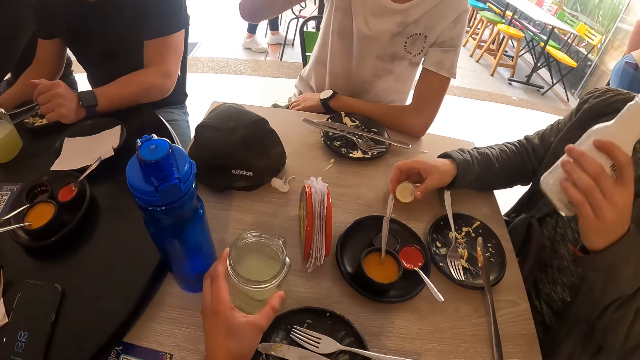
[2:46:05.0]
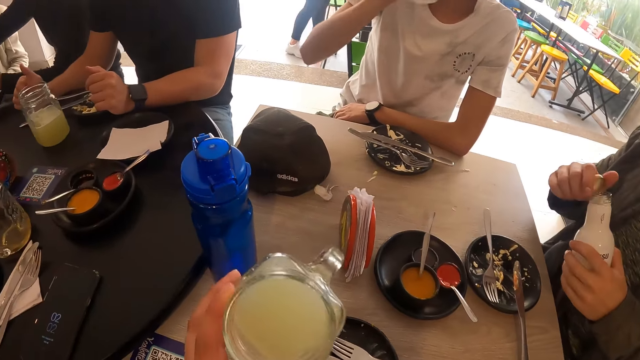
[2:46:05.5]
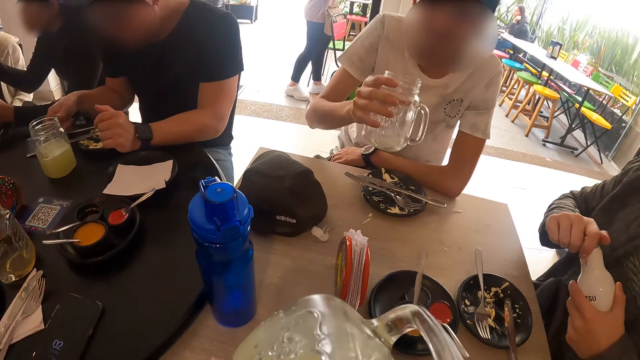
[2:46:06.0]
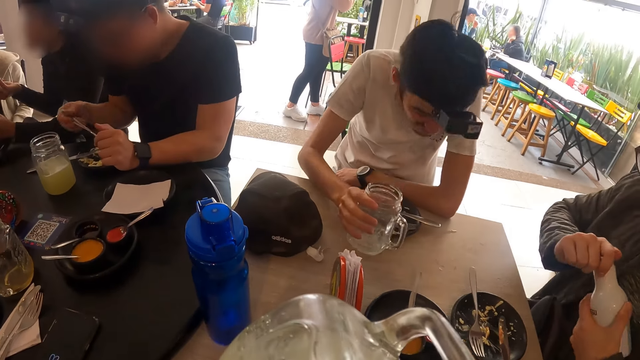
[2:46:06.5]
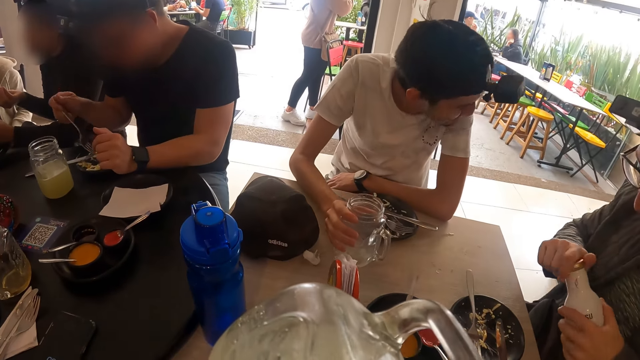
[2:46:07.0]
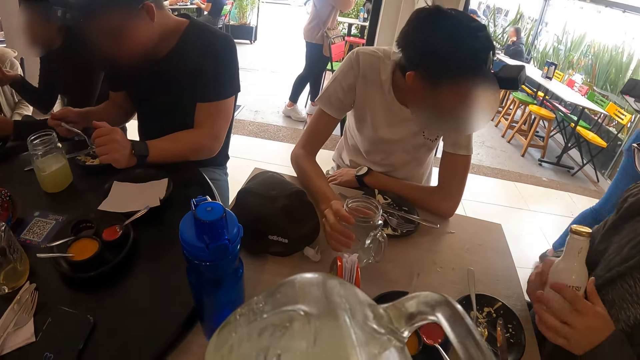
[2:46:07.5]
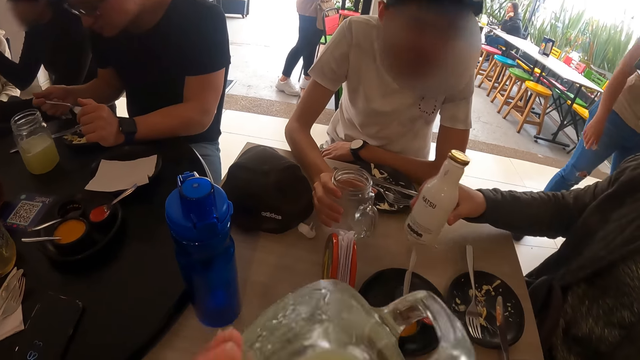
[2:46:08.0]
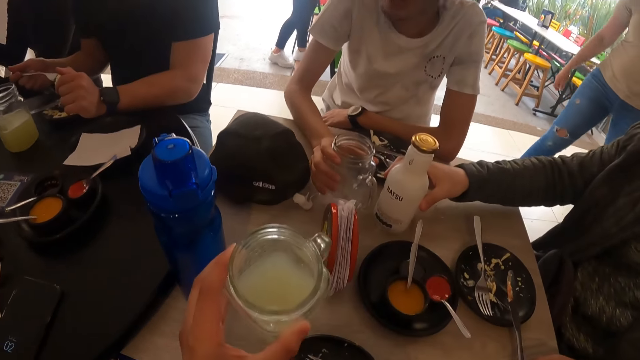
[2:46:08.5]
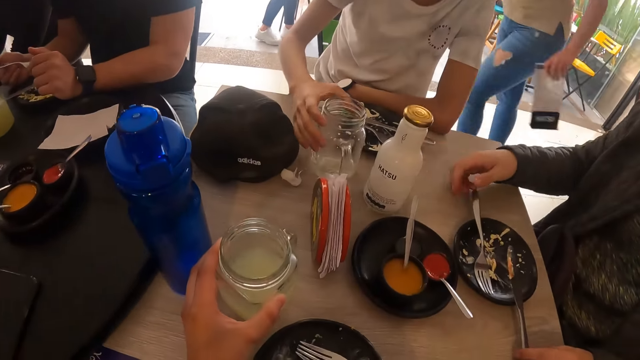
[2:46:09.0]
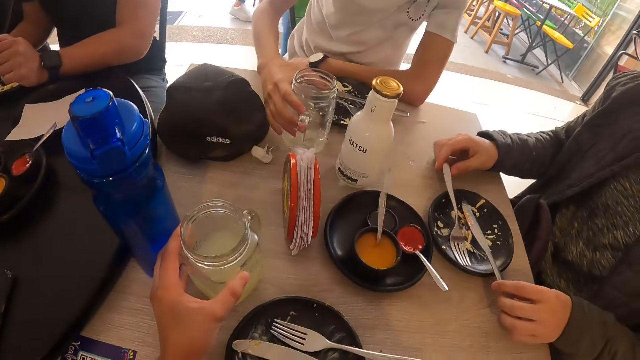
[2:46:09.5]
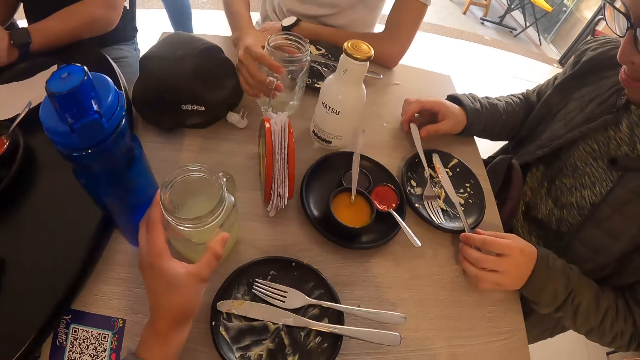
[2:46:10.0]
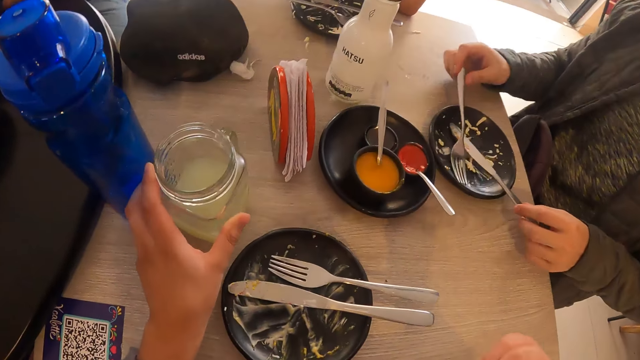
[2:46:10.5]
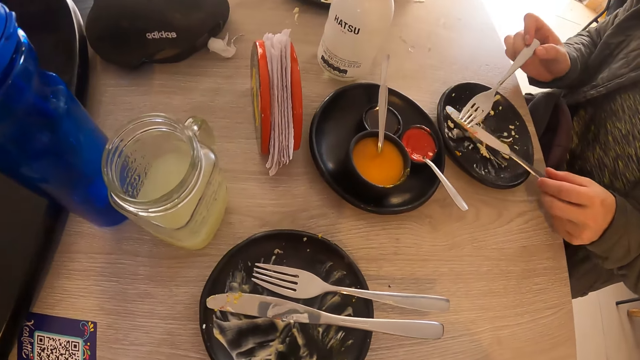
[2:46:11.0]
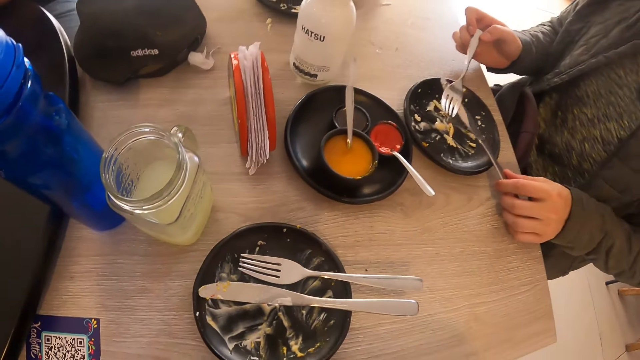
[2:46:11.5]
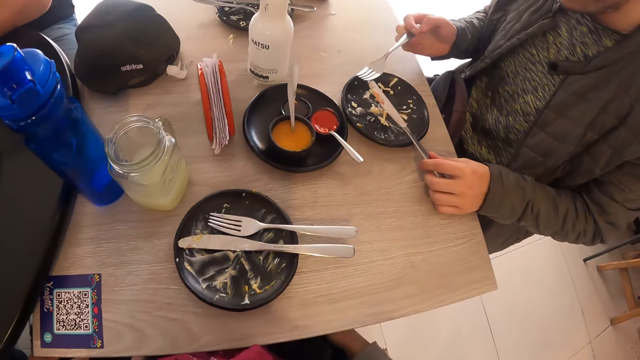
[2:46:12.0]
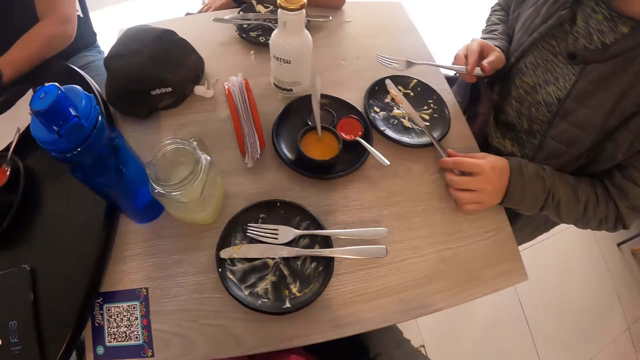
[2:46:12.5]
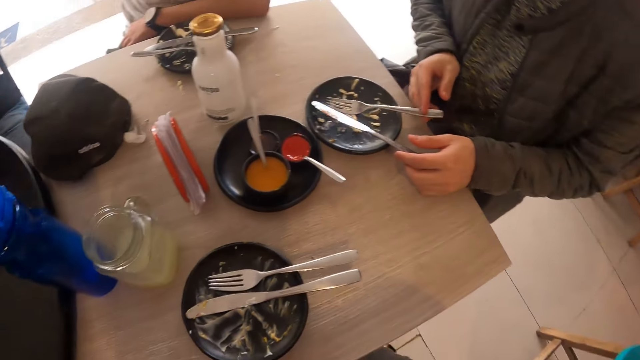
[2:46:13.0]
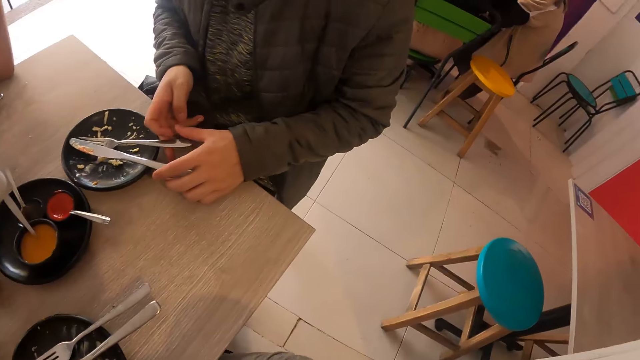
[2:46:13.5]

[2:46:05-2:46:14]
The camera wearer picks the mug from the table with his left hand. A man covers the bottle in his left hand with the bottle lid in his right hand. The camera wearer drinks juice from the mug in his left hand. Another man drops the mug on the table with his right hand. The first man drops the bottle on the table with his right hand. The other man adjusts the mug on the table with his right hand. The camera wearer drops the mug on the table with his left hand. The first man moves the fork on the plate with his right hand and moves the knife on the plate with his left hand. The other man picks the mug from the table with his right hand.

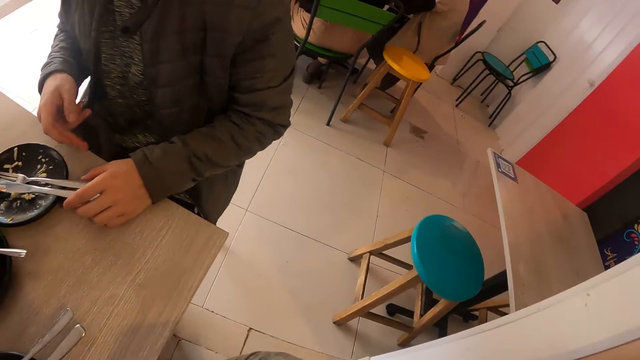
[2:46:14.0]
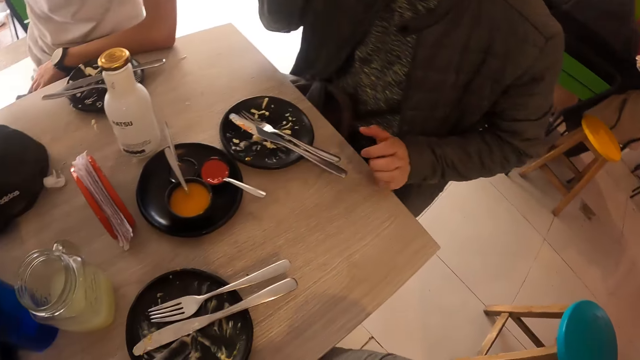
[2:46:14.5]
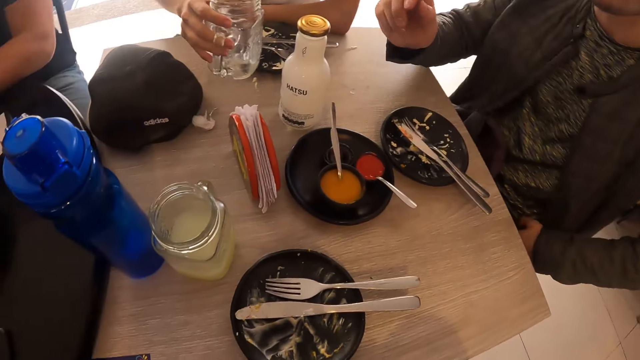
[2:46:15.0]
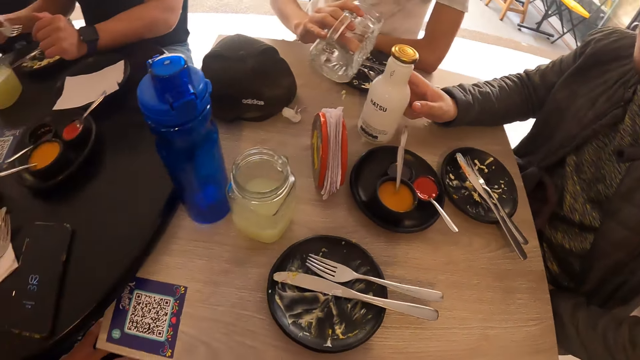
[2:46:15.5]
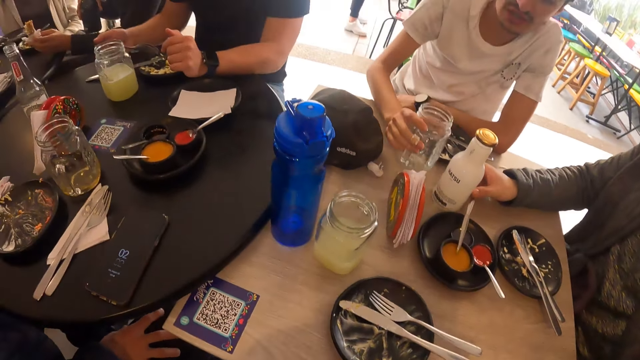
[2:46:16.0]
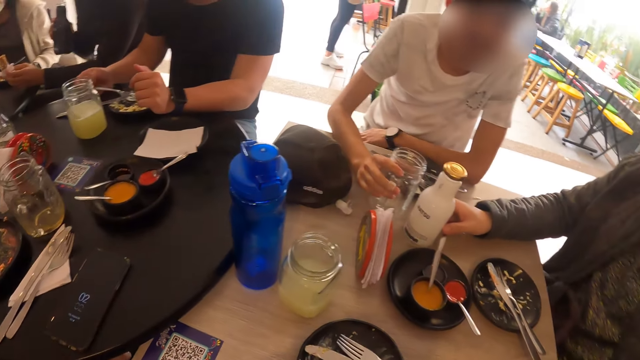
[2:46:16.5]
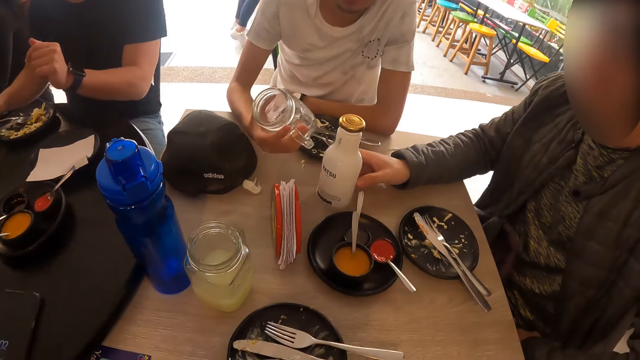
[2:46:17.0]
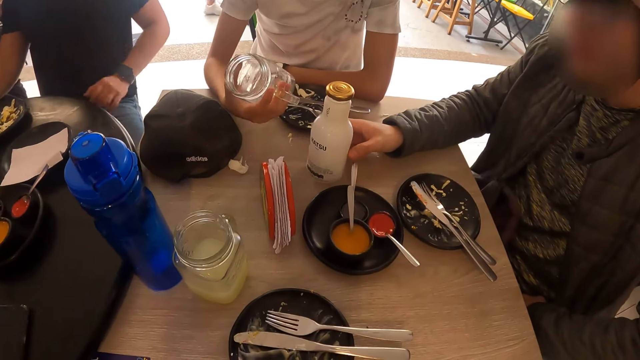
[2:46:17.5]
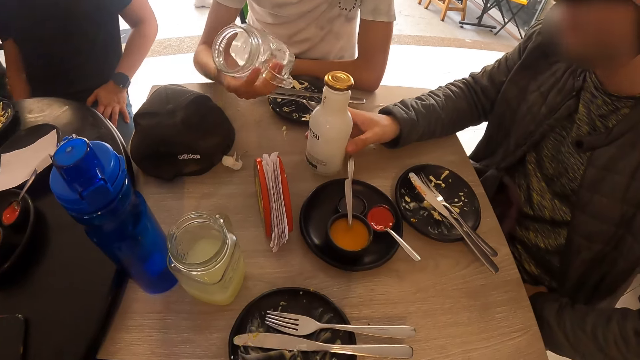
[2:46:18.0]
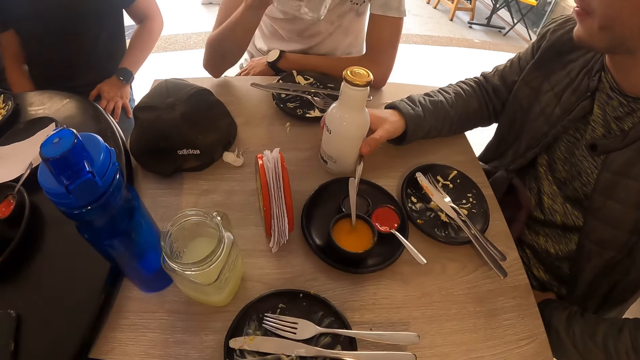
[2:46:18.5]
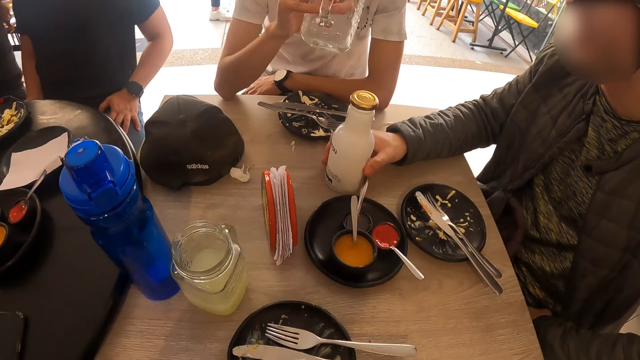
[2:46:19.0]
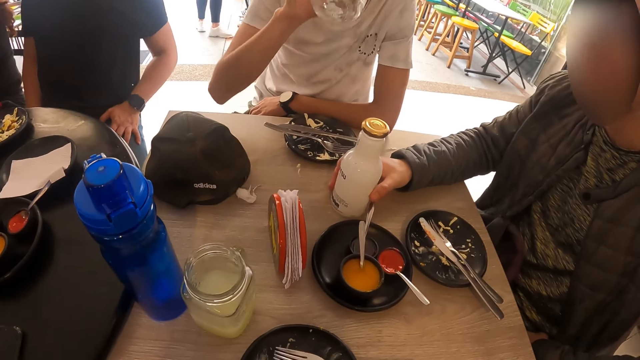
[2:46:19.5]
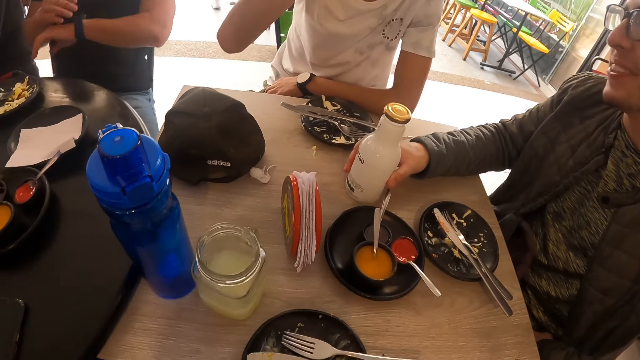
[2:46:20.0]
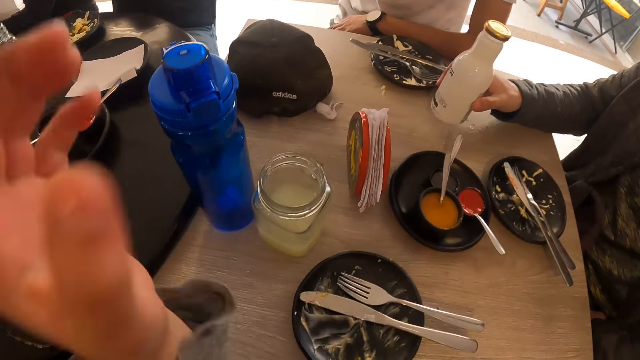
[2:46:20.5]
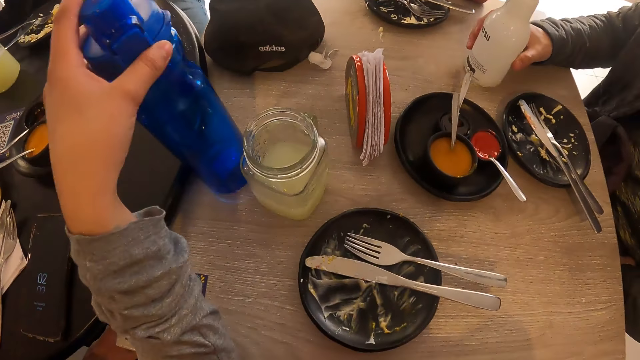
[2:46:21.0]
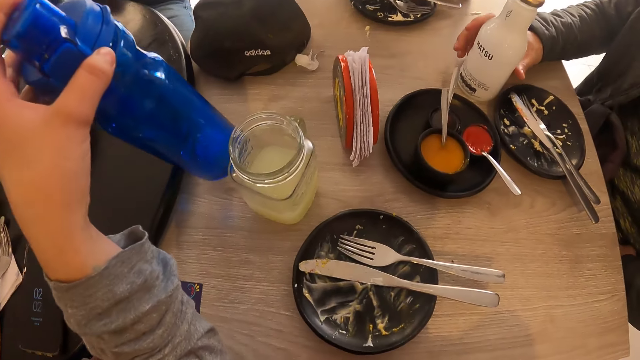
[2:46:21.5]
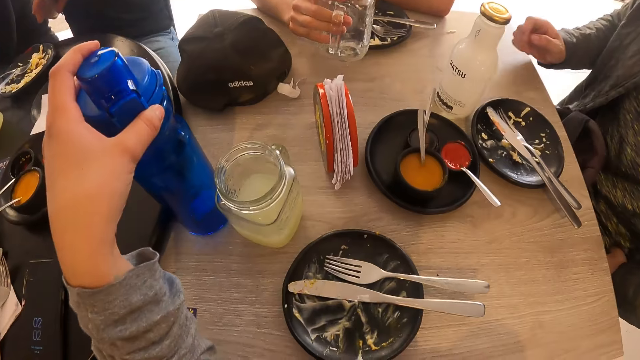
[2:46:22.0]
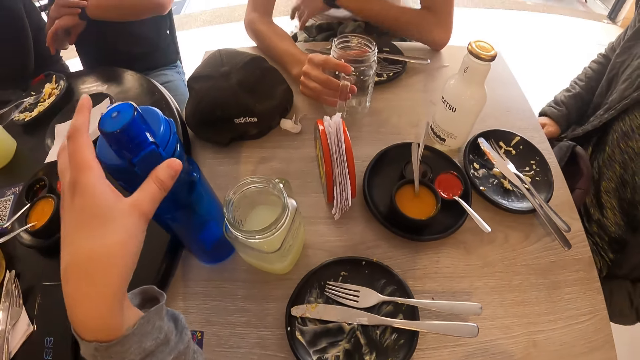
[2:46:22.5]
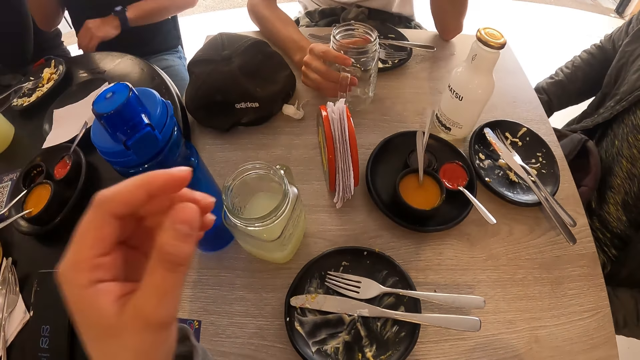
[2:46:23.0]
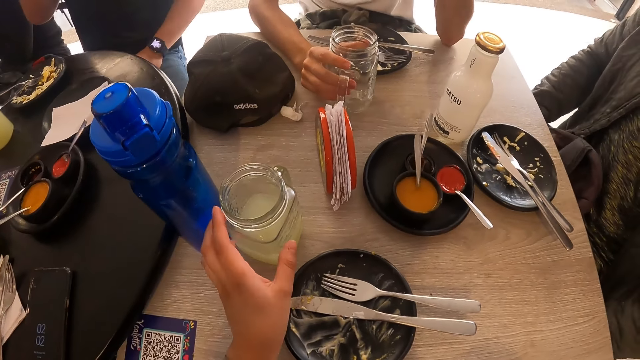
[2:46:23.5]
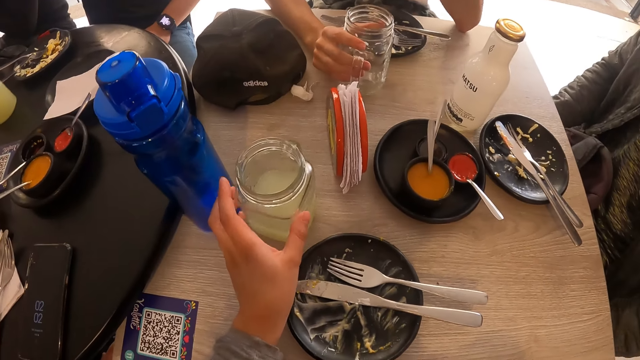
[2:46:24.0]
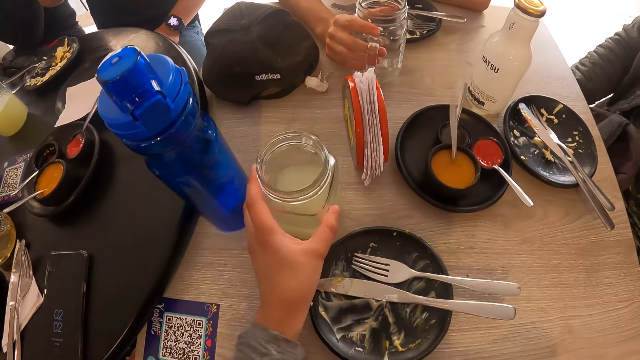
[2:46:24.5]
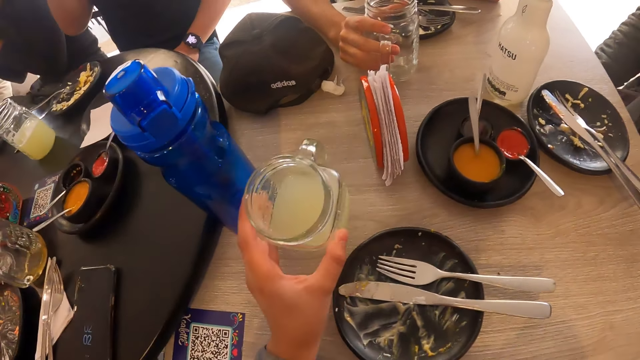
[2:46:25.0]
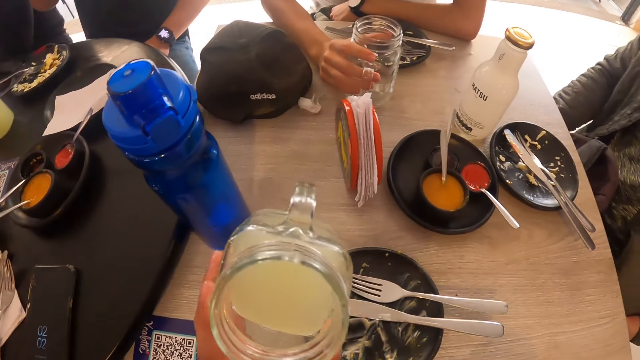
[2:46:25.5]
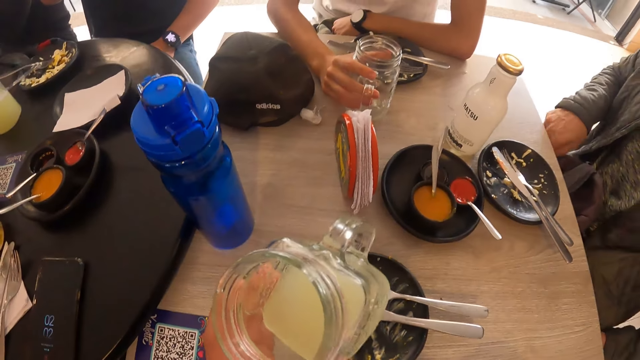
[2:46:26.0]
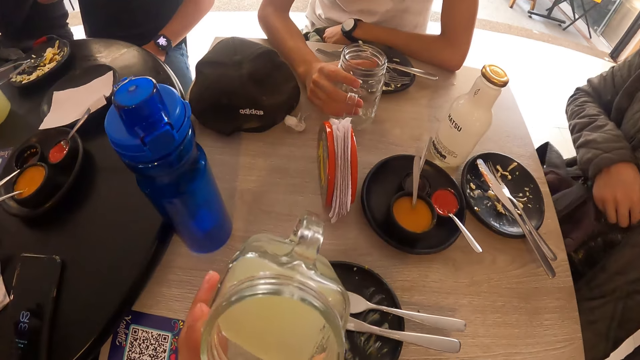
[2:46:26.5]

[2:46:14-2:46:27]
A man places his left hand on the fork on the plate. The camera wearer looks around. Another man looks at the glass. The first man places his right hand on the bottle on the table. The other man drops the mug on the table with his right hand, picks the mug from the table with his right hand, and moves the bottle on the table with his right hand. The other man drinks juice from the mug in his right hand and takes the drink. The first man holds the bottle. The camera wearer picks a bottle from the table with his left hand. He drops the bottle on the table with his left hand. The other man drops the mug on the table with his right hand. The camera wearer places his left hand on the mug on the table. He picks the mug from the table with his left hand.
